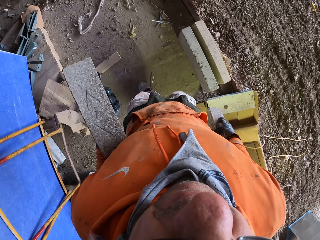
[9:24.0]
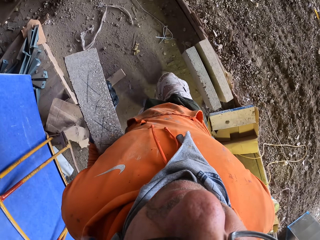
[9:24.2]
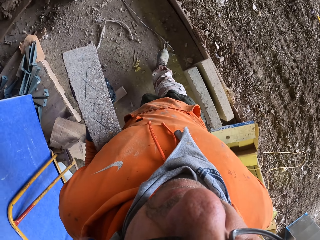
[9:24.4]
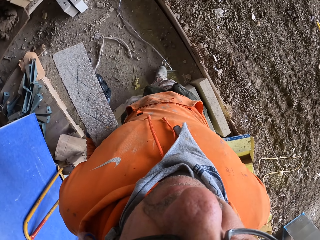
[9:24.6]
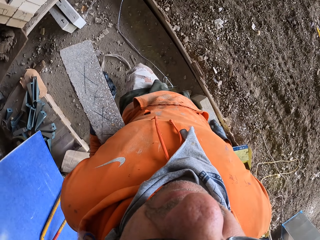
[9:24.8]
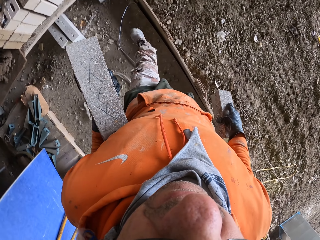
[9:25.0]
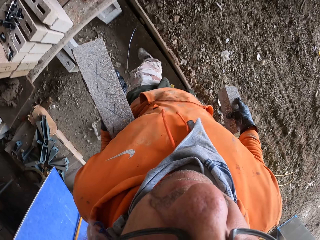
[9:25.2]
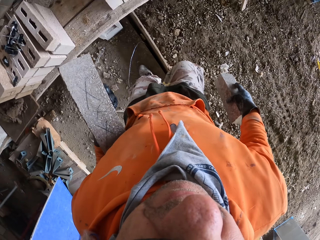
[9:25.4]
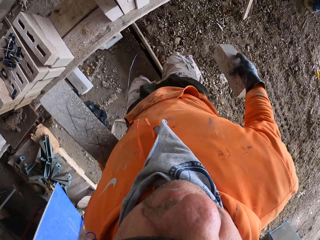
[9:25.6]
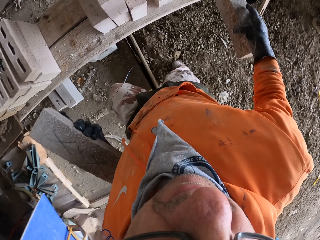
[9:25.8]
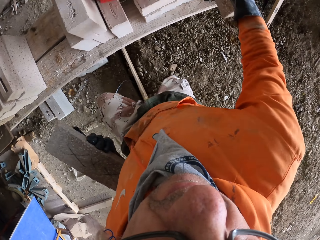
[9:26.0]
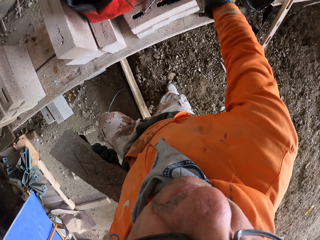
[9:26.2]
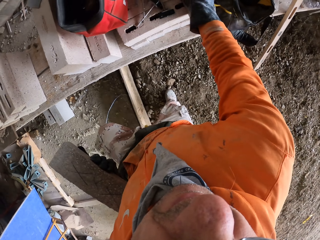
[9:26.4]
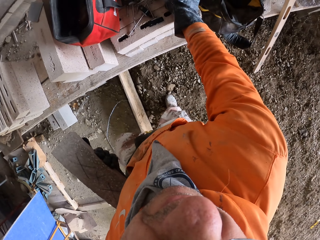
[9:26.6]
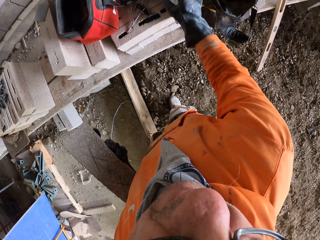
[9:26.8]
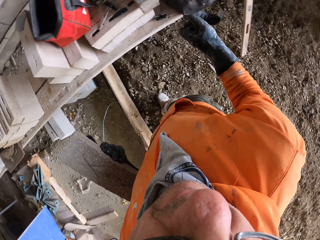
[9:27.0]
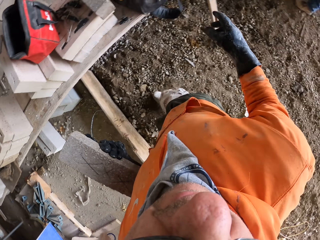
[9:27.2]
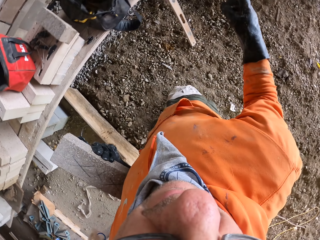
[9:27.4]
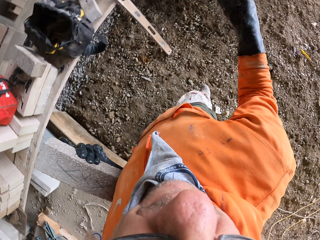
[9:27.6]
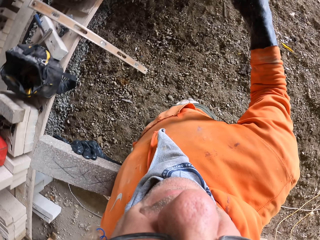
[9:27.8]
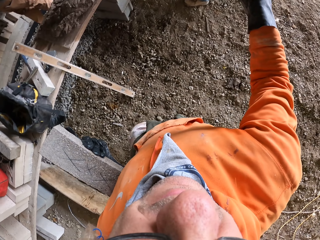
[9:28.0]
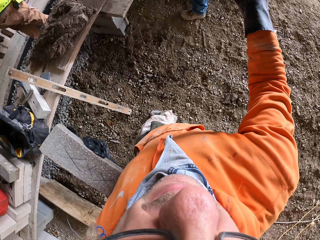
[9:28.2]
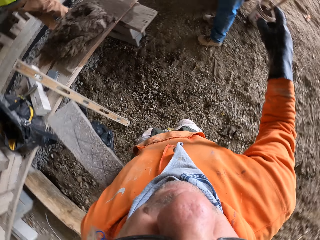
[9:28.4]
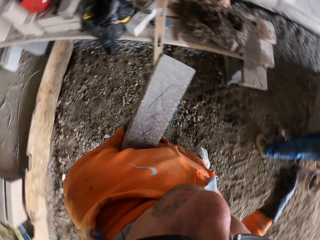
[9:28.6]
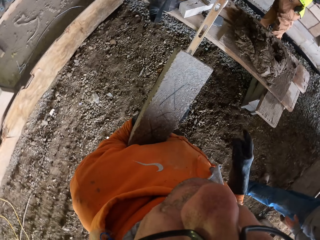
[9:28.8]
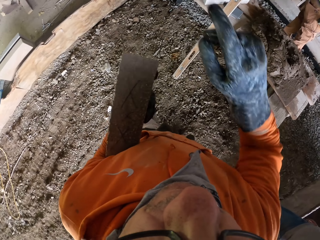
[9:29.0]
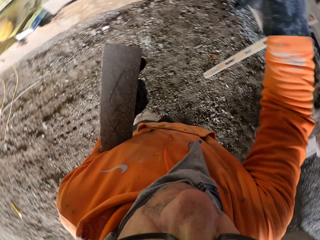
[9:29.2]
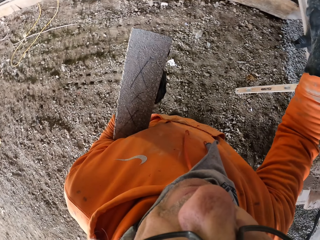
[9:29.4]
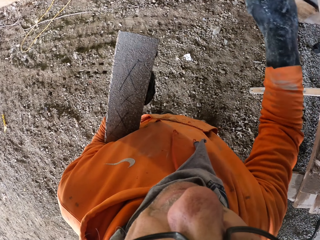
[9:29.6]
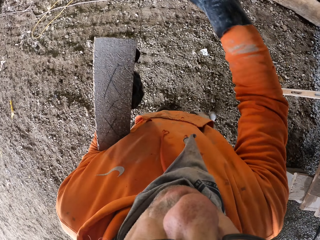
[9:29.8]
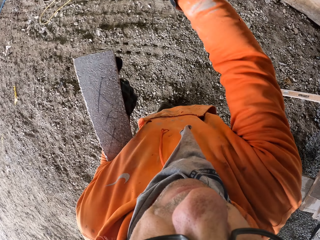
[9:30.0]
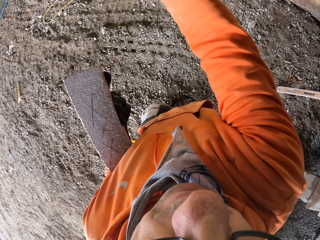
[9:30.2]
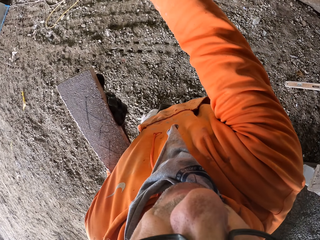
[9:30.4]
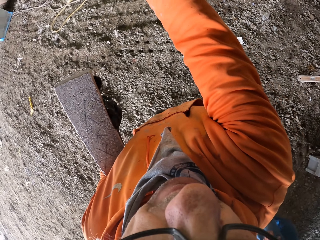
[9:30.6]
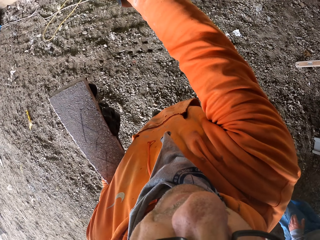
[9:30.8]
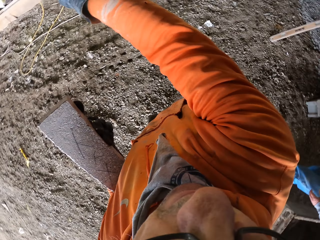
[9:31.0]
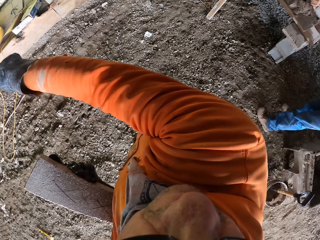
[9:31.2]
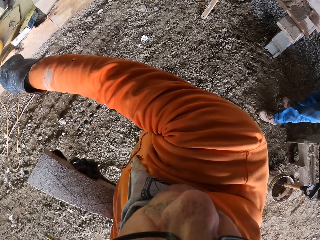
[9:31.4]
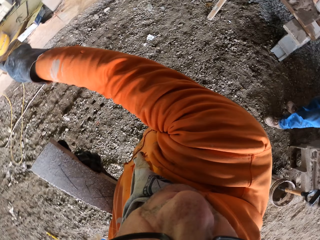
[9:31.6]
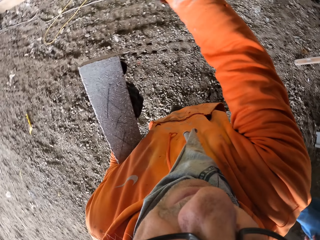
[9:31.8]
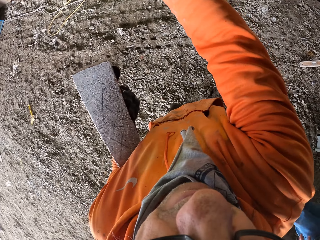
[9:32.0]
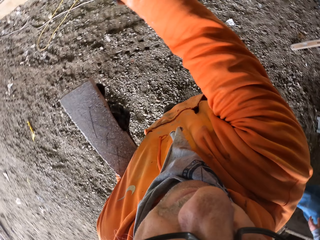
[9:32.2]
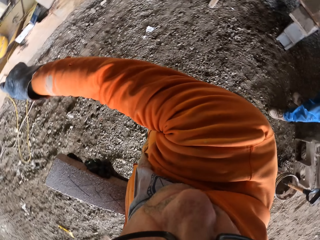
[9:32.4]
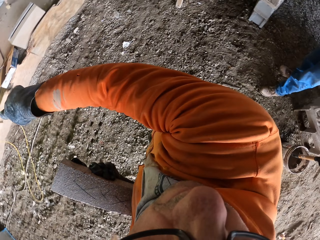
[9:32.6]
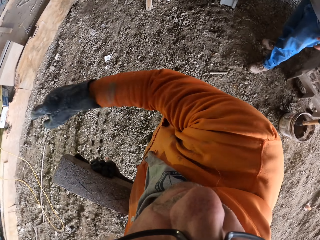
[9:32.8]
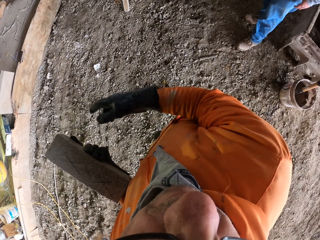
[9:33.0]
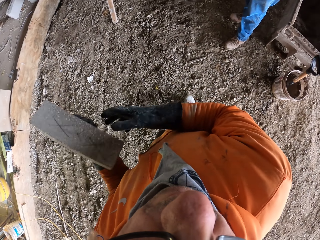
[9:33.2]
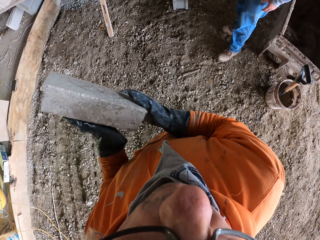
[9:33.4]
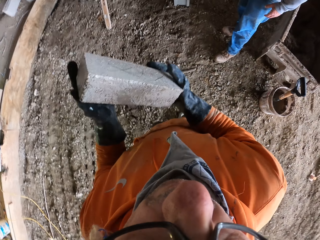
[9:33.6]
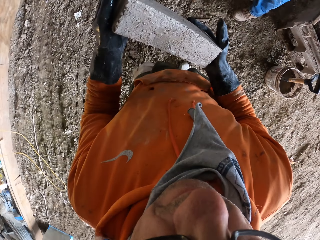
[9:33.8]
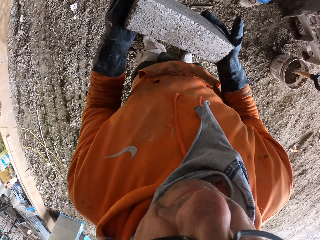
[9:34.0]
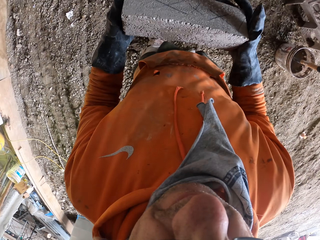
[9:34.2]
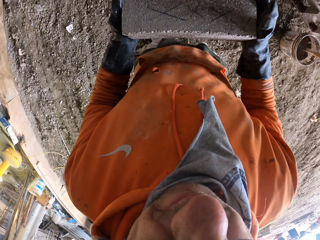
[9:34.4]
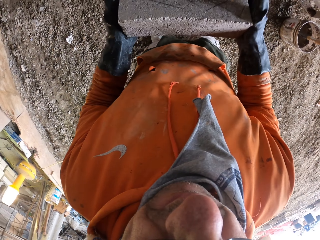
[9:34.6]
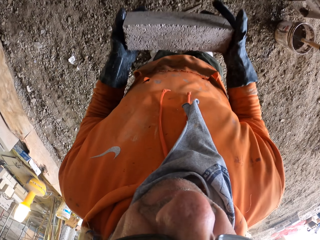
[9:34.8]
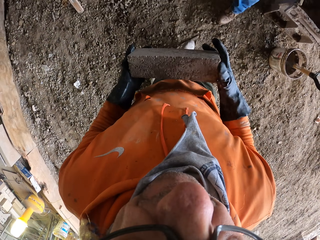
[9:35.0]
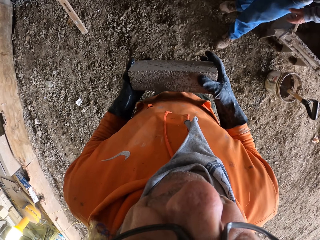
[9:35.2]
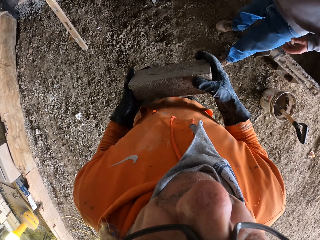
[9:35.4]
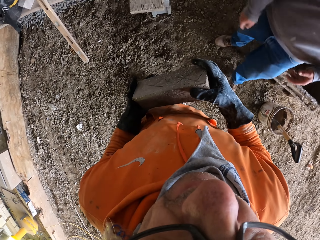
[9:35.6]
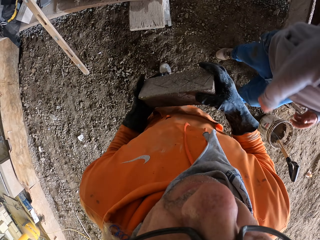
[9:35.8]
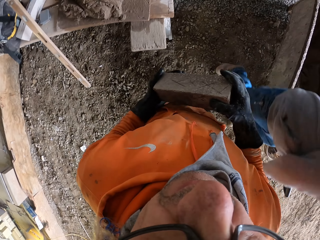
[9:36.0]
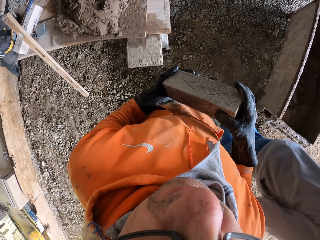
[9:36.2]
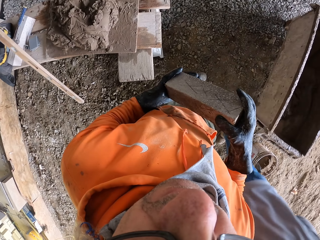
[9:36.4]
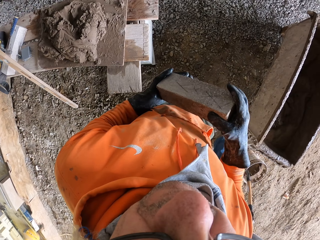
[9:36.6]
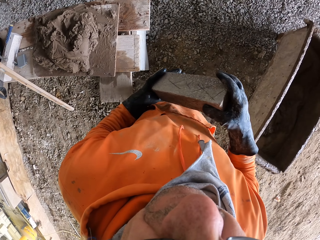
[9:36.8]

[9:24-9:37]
The camera wearer puts the brick aside. They walk. They look around. They dialog with a person.

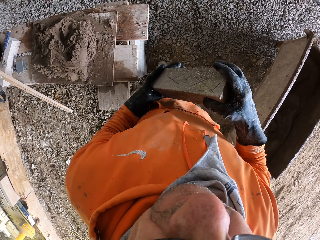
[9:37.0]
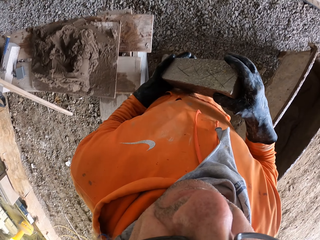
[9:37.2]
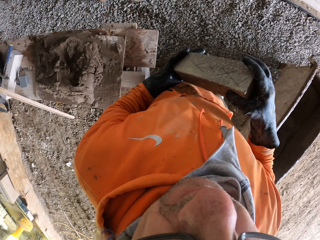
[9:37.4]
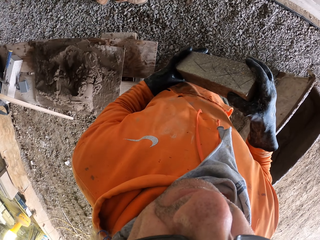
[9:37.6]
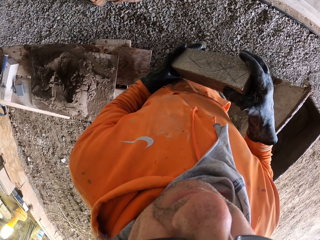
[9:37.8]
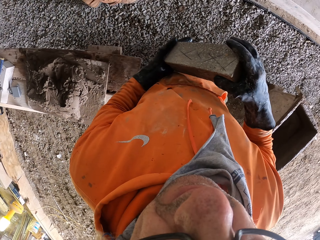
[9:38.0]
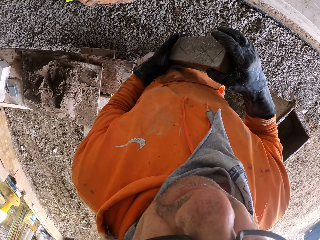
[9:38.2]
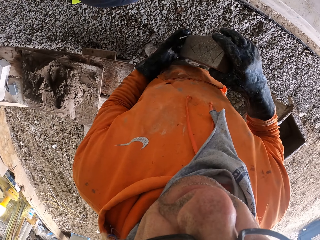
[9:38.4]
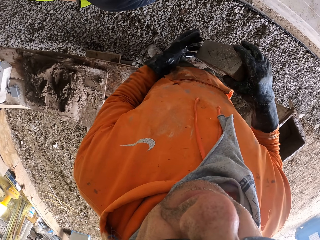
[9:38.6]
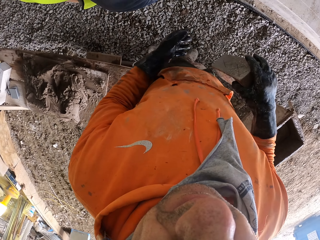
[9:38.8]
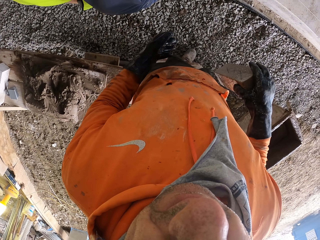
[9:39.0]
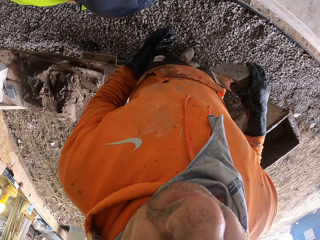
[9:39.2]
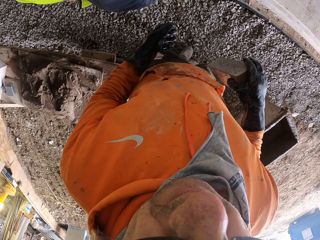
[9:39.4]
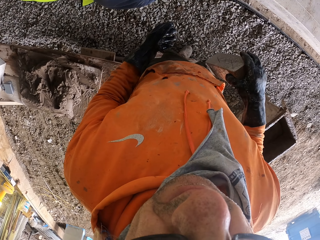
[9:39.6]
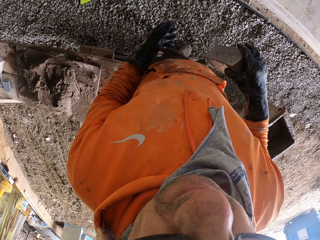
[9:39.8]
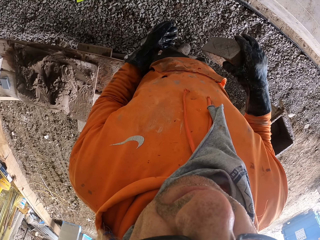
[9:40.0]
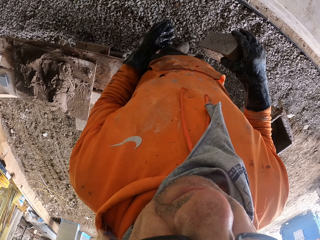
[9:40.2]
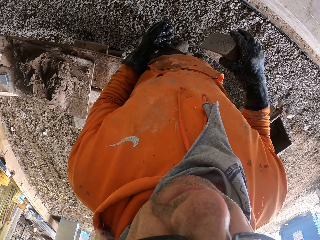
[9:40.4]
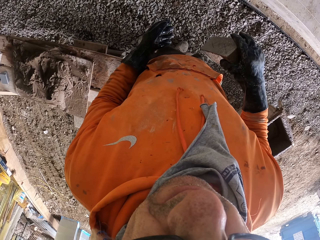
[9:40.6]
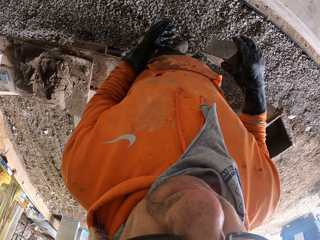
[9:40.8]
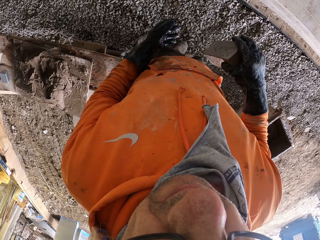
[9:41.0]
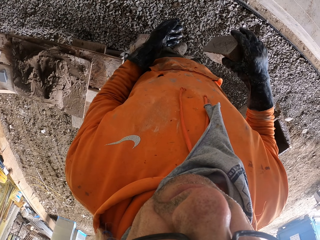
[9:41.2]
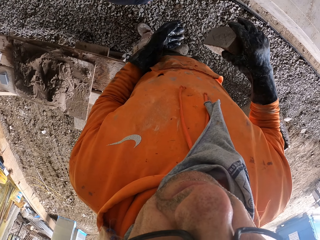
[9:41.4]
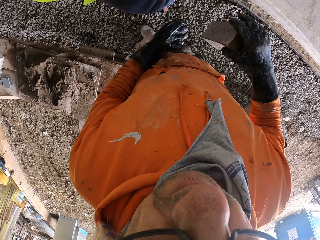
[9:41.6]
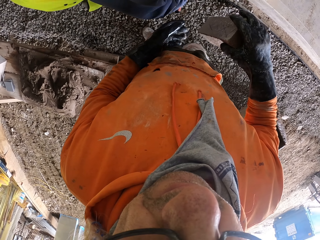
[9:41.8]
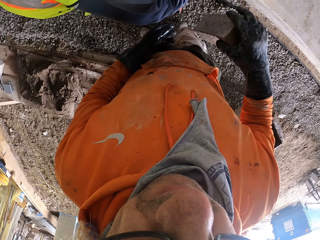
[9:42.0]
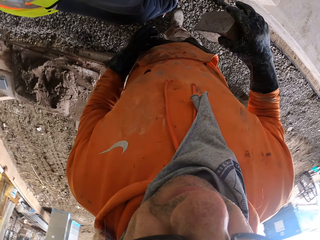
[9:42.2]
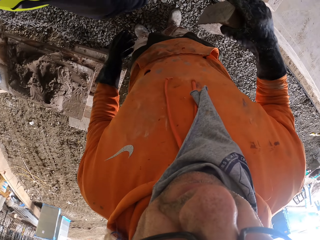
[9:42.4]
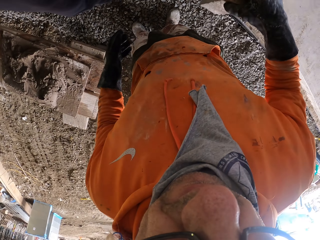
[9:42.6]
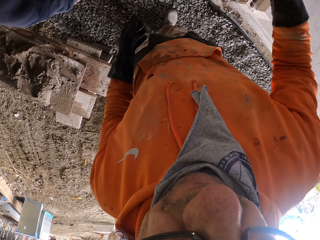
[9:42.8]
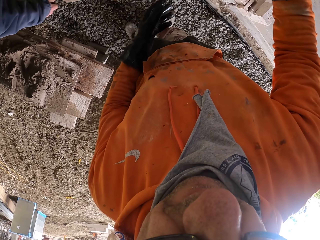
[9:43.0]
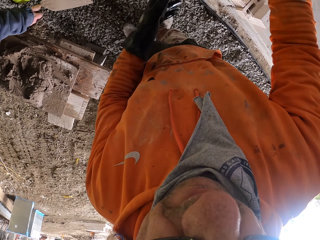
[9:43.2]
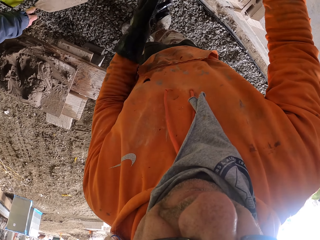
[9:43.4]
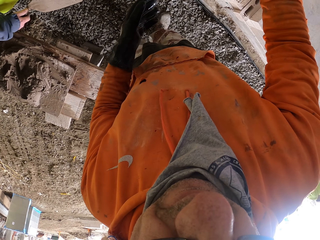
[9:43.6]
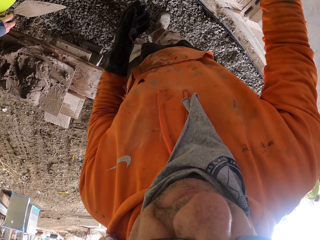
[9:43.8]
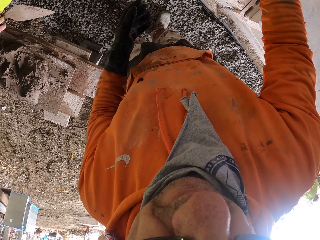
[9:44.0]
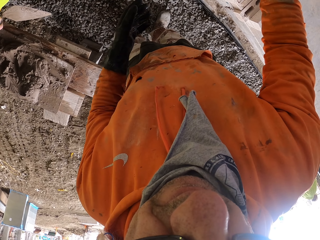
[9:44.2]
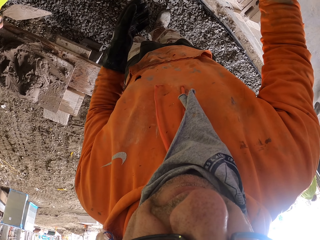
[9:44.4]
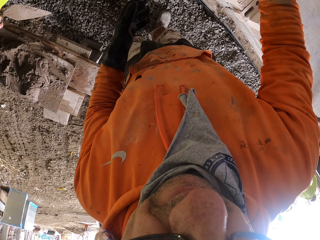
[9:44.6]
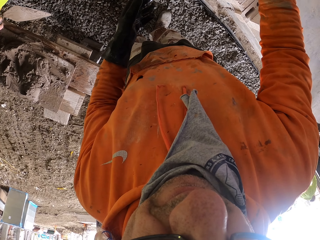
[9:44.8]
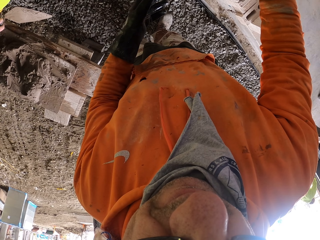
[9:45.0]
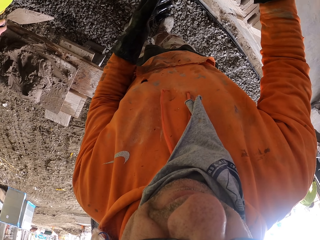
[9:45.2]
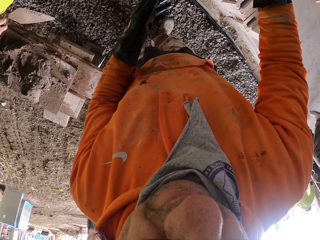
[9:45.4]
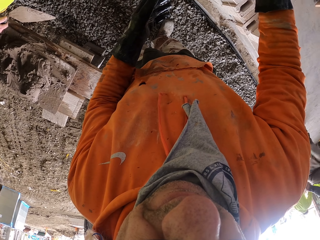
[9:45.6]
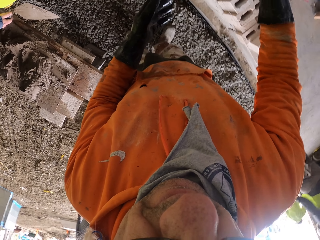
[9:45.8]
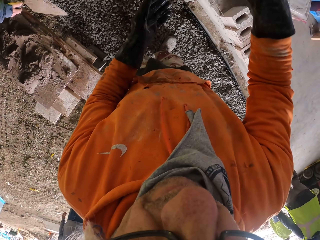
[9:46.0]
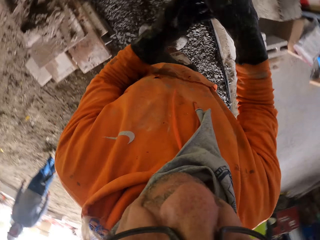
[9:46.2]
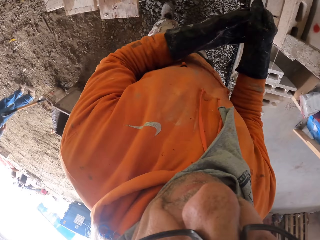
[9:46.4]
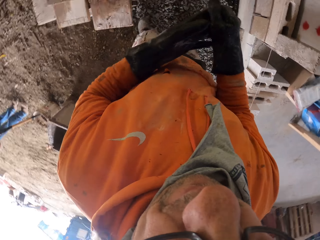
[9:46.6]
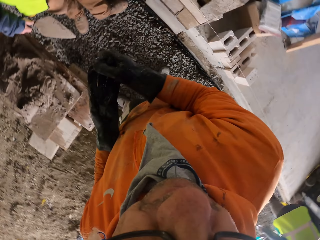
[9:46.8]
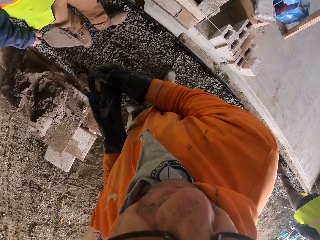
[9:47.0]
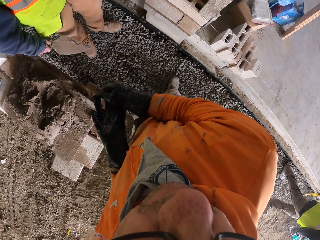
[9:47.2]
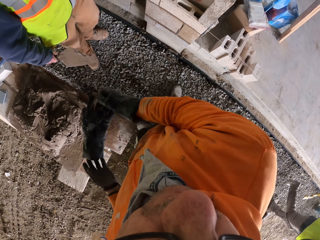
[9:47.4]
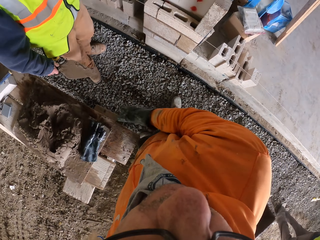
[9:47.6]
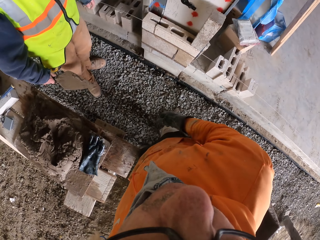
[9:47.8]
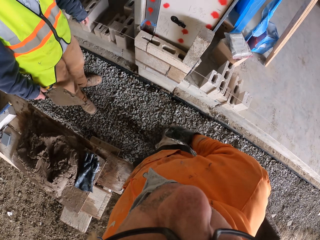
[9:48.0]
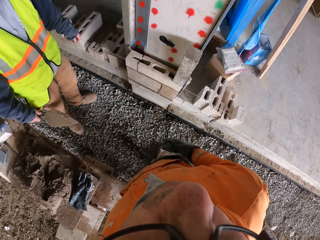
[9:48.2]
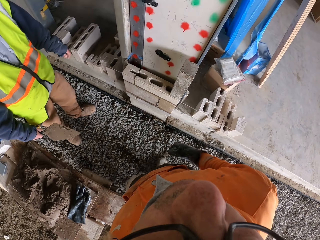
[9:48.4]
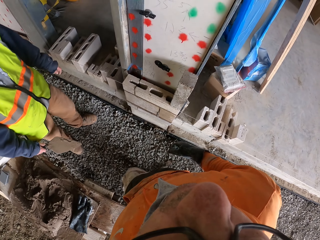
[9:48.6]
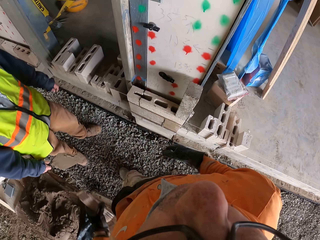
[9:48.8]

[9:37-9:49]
The camera wearer walks around. They stand. They put the brick aside. They dialog with someone. They throw the glove. They remove the gloves.
